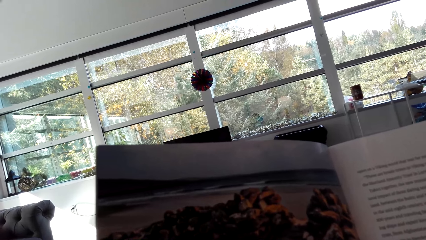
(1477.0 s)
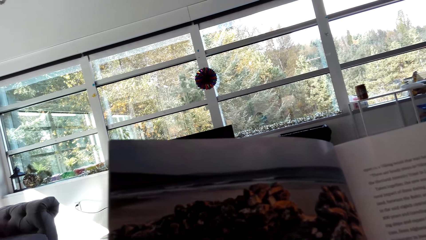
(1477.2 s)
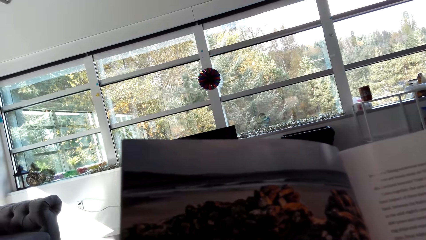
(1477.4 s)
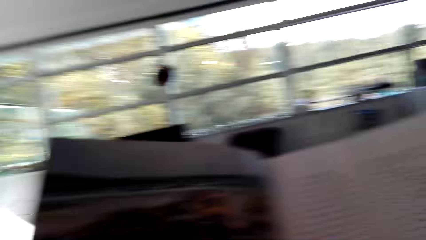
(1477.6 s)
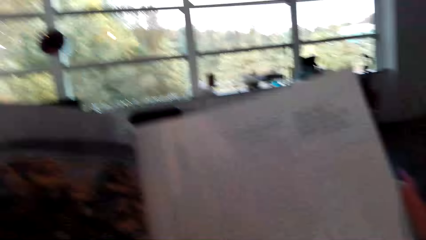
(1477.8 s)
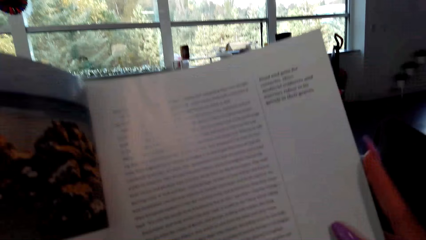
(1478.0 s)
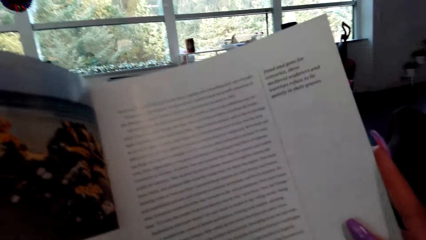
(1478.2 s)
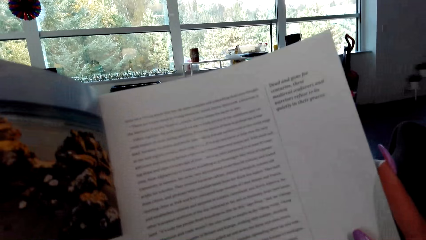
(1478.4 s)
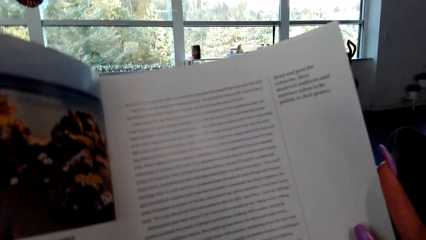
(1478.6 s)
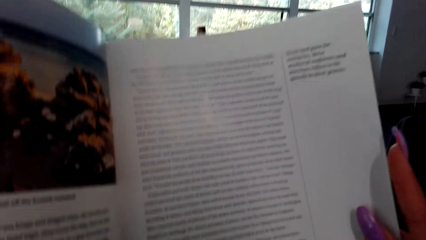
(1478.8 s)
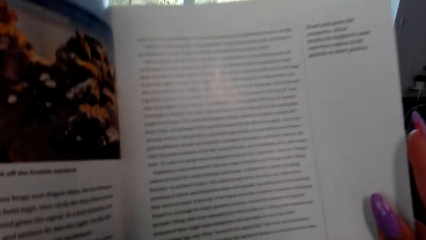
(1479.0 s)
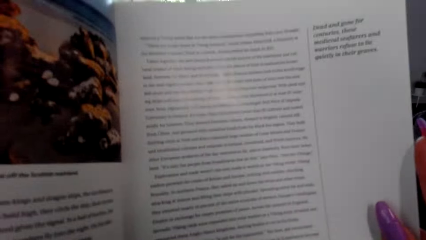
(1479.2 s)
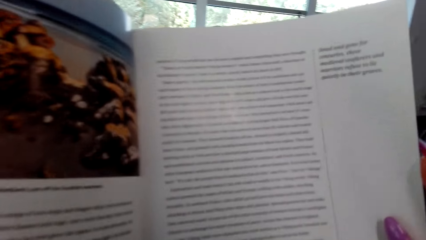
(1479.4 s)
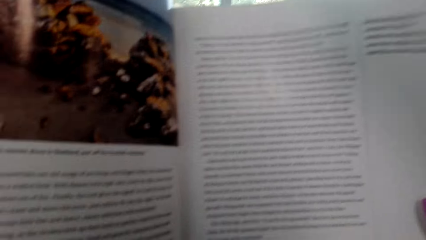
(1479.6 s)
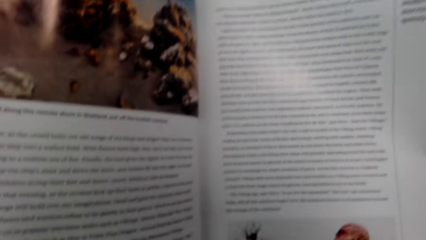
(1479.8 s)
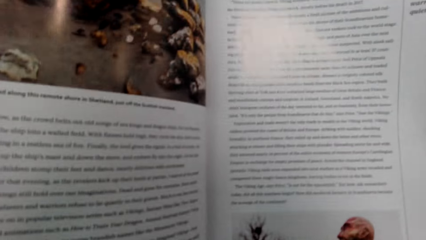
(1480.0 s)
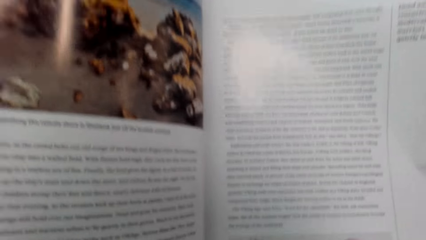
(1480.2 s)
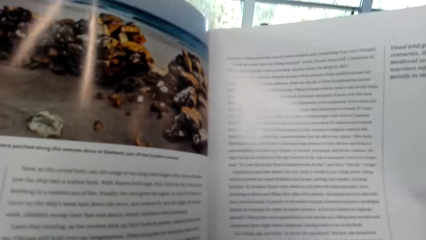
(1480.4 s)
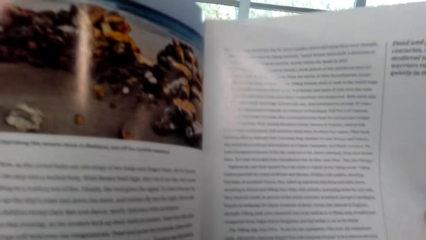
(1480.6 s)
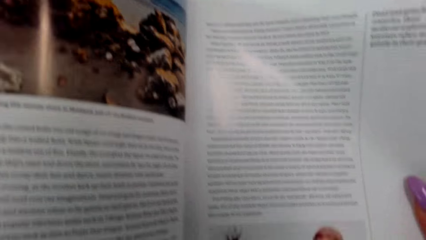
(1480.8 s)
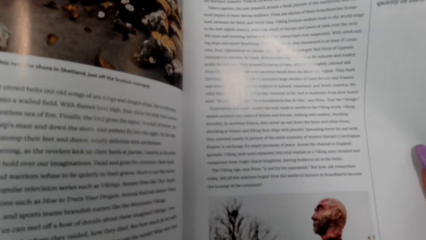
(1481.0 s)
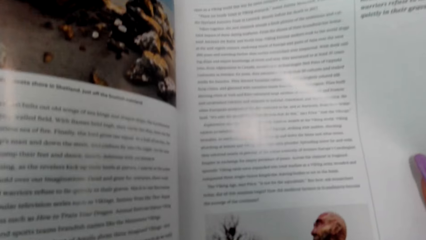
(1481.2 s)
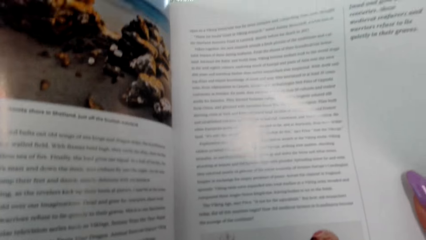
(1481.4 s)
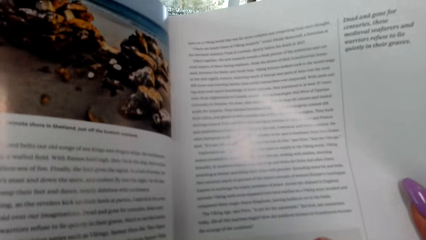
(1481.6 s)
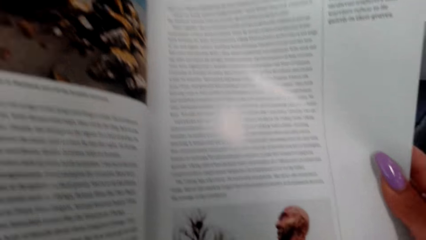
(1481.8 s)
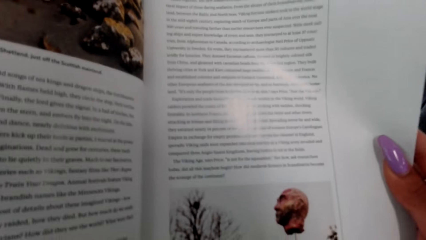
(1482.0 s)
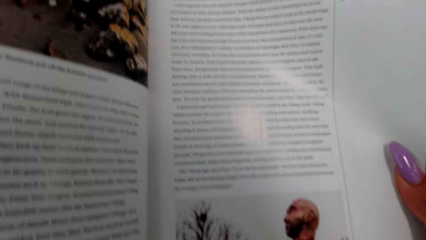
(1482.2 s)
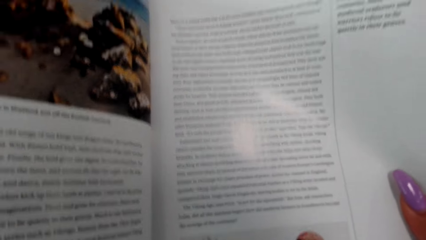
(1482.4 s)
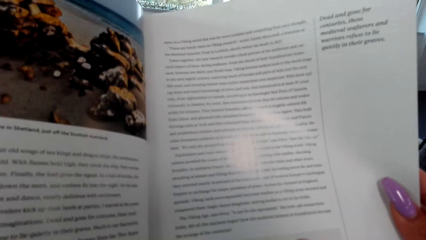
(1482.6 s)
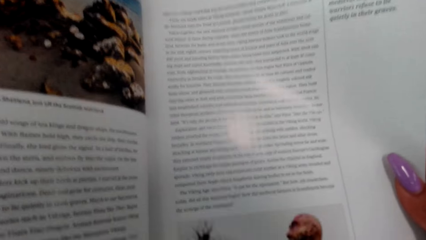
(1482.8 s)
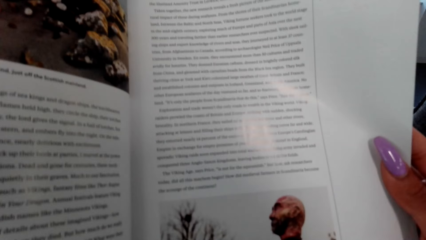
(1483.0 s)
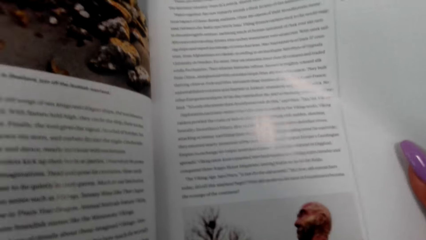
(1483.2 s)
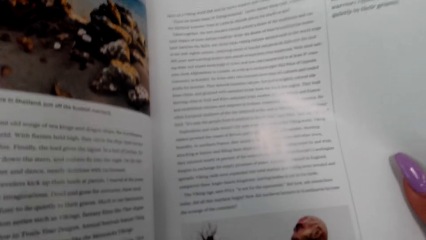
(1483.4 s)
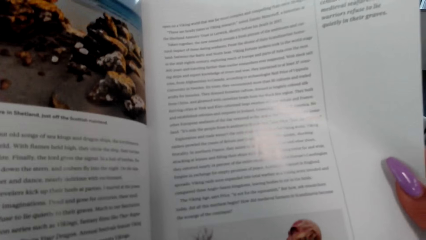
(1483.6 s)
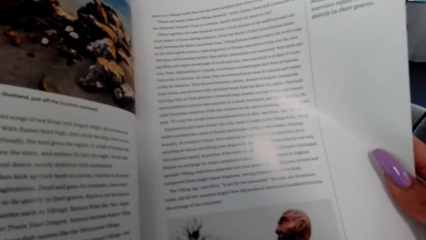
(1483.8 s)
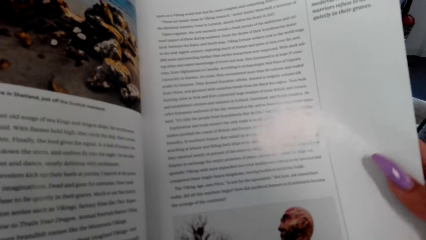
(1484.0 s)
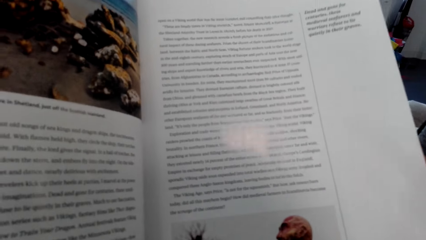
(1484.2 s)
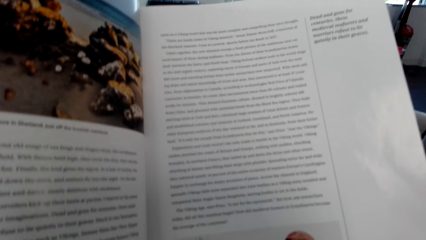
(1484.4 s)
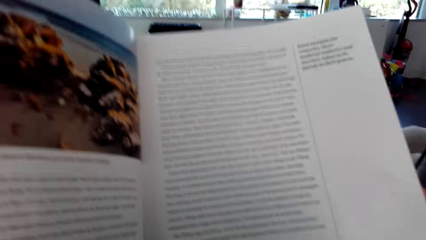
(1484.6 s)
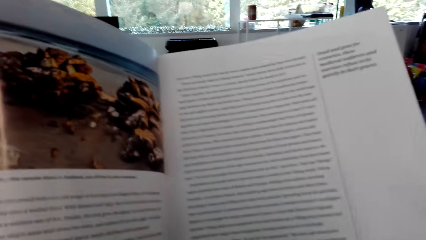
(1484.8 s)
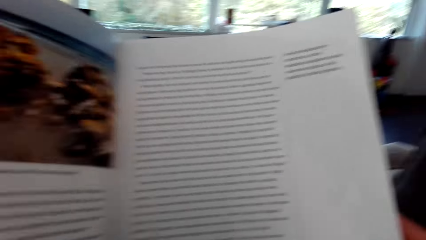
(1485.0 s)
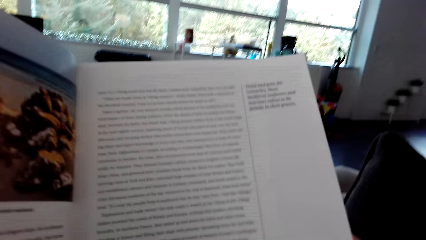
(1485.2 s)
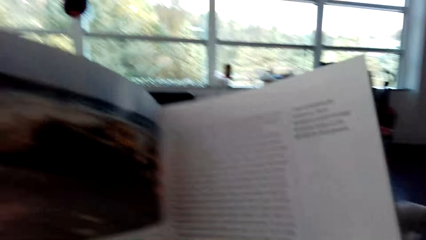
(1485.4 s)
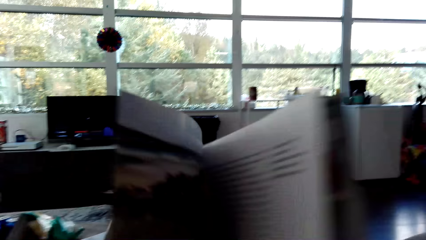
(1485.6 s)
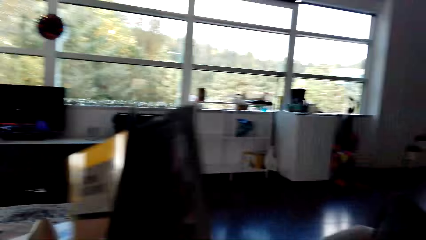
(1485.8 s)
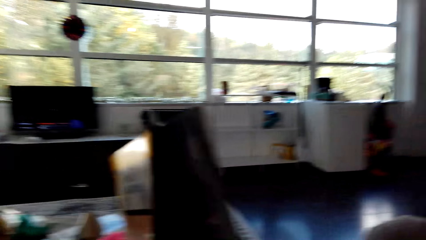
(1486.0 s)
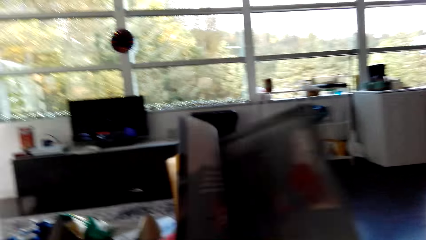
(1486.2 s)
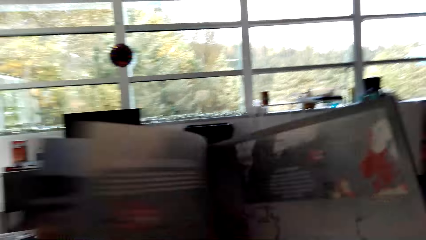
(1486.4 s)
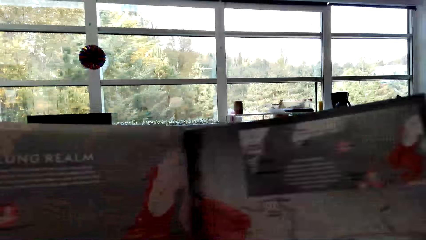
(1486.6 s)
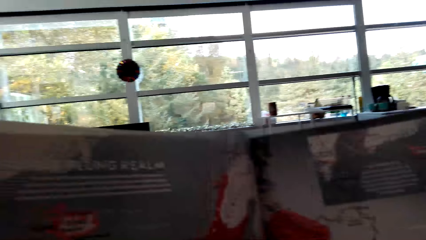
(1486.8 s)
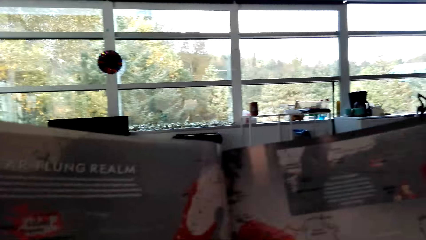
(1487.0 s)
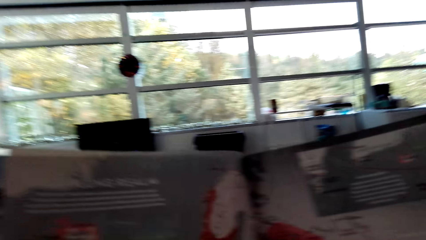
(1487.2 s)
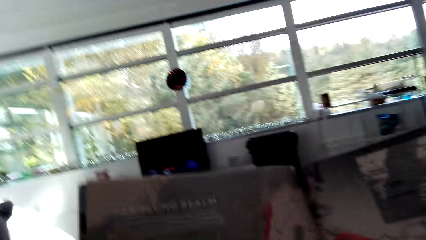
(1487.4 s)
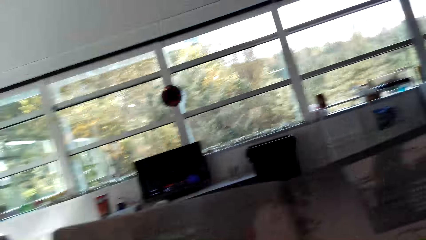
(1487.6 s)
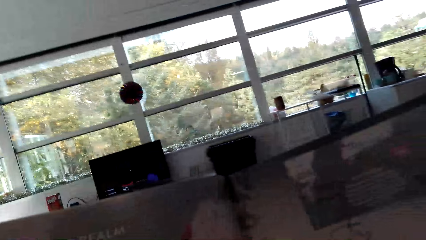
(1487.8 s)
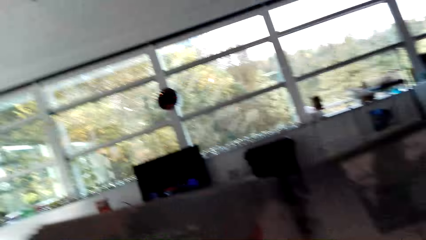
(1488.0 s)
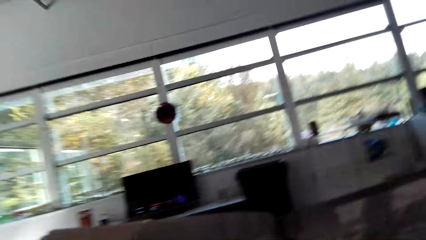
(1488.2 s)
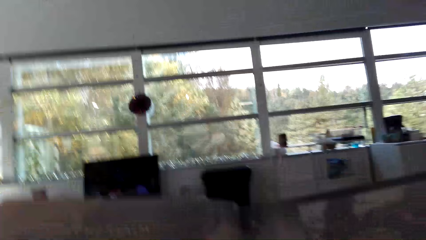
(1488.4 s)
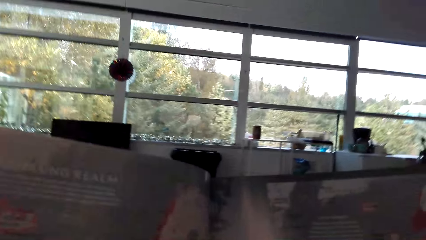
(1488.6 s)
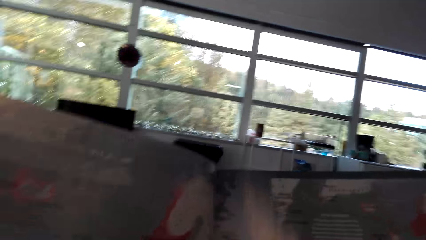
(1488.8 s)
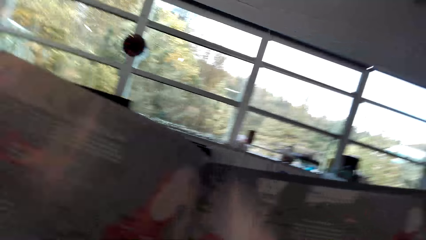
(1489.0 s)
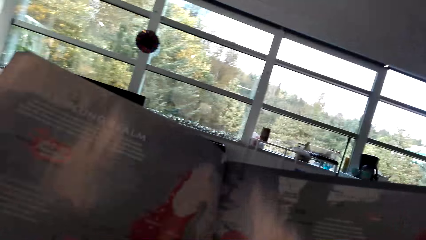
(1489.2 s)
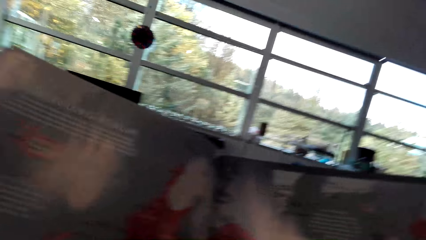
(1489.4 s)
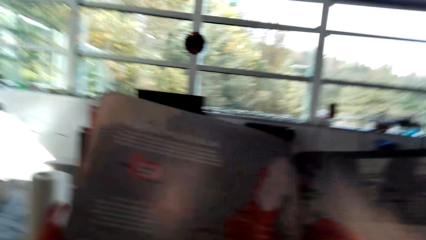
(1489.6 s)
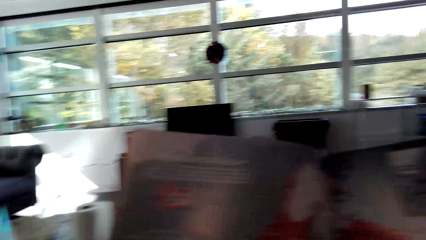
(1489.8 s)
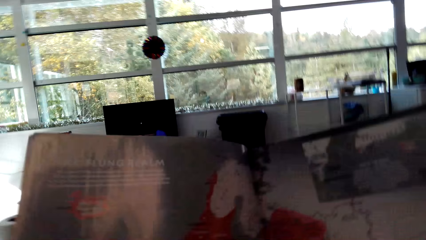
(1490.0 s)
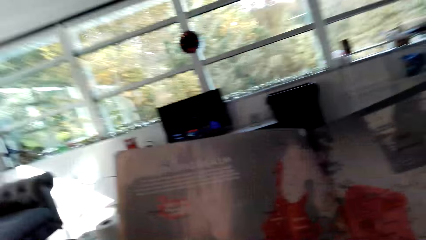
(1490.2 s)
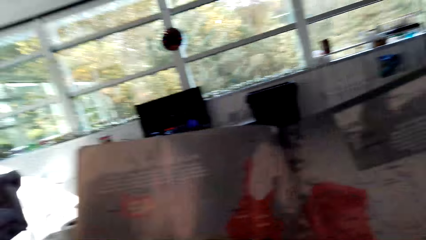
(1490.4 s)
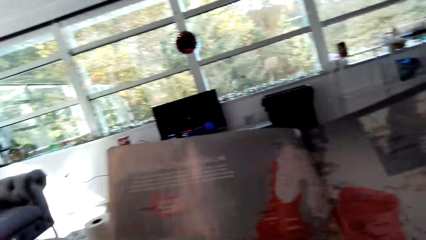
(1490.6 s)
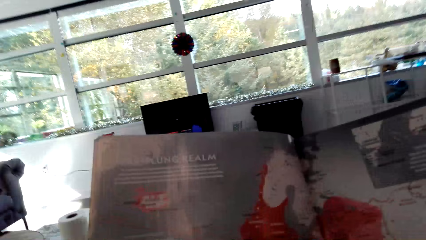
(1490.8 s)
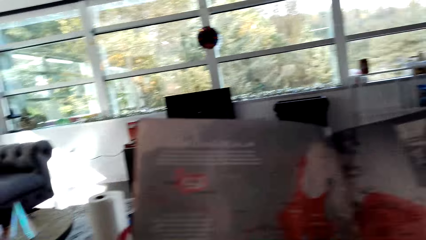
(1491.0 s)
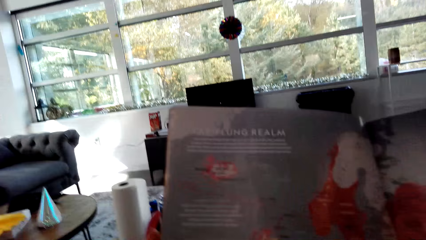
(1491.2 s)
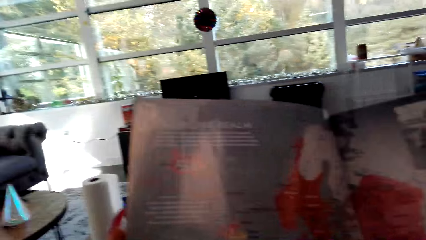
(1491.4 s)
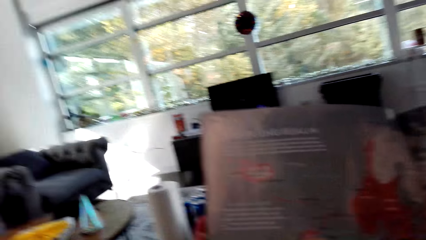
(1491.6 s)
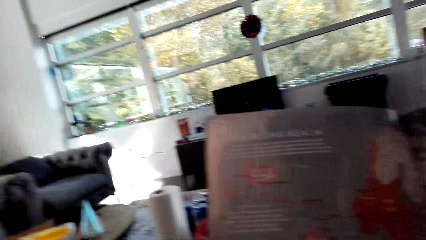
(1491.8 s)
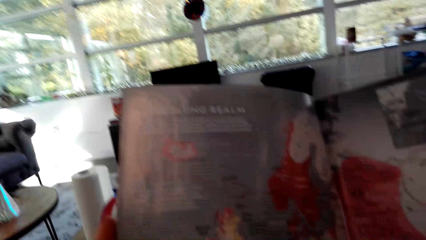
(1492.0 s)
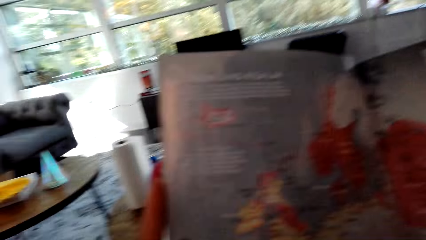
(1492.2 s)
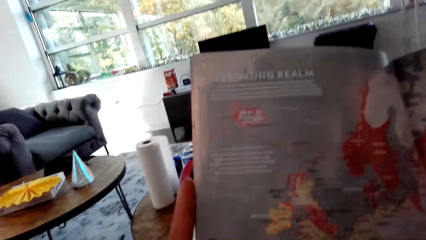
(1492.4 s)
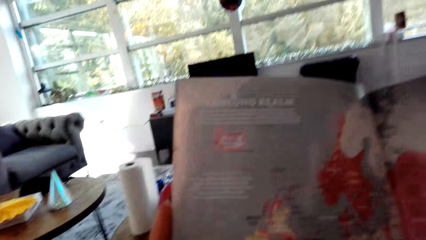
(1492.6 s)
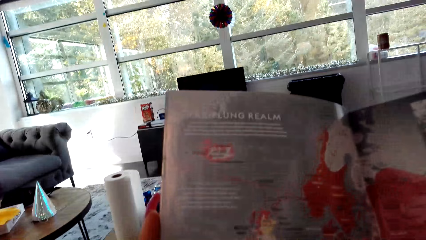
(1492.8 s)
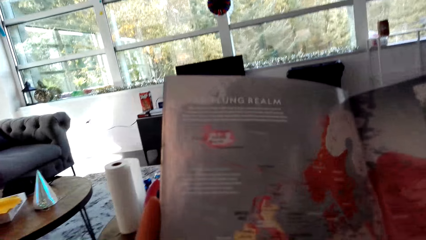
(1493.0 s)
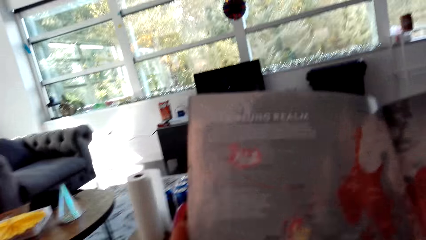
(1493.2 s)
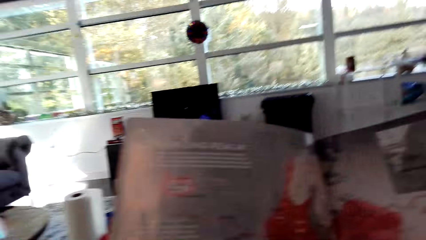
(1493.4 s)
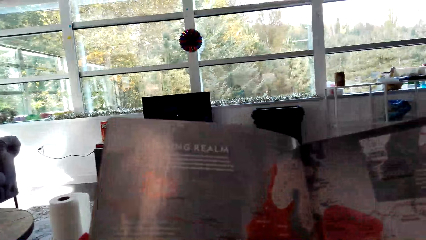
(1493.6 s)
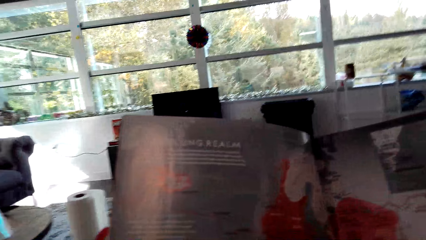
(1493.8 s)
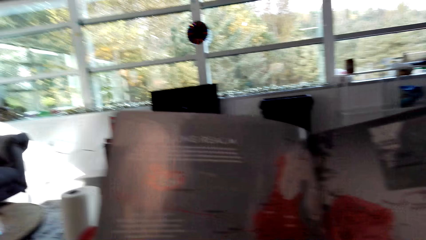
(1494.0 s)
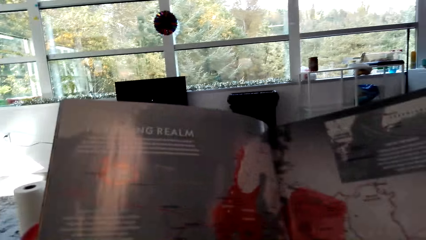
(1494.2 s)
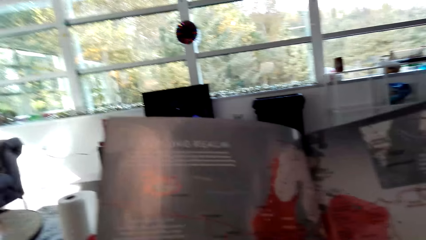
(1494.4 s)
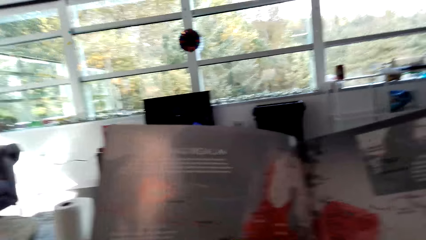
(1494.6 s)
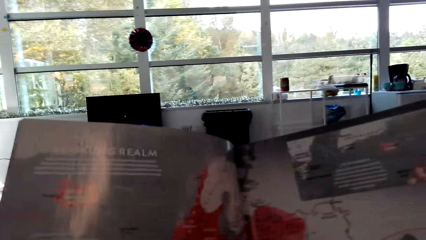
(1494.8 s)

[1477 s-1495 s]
The camera wearer opens the page of the magazine. They read the magazine.
